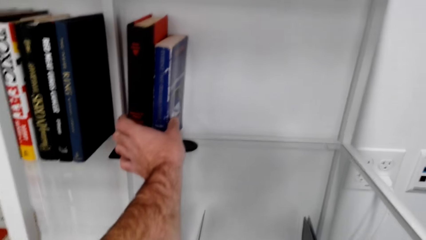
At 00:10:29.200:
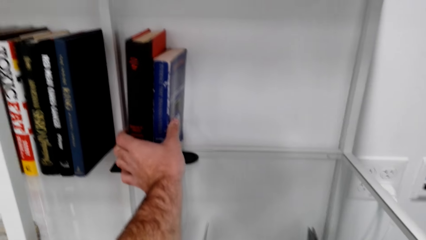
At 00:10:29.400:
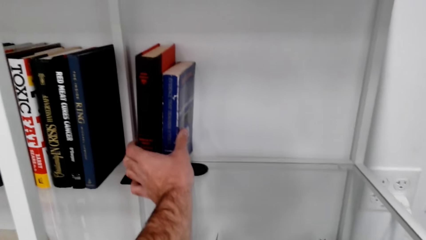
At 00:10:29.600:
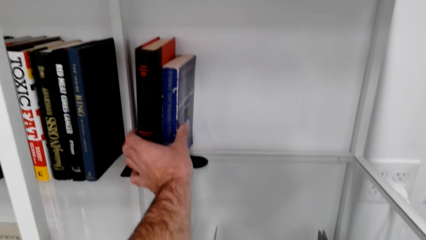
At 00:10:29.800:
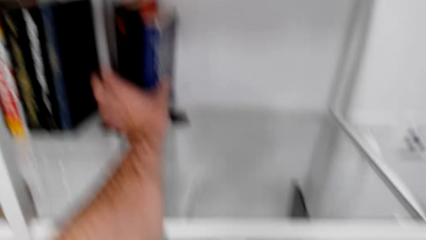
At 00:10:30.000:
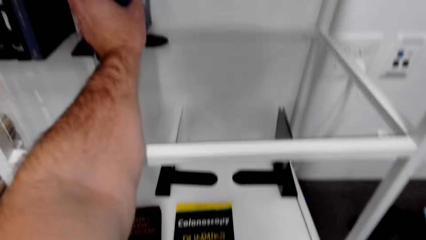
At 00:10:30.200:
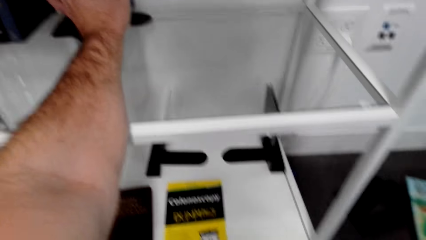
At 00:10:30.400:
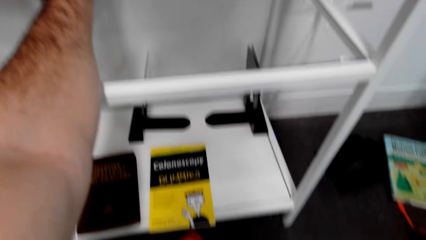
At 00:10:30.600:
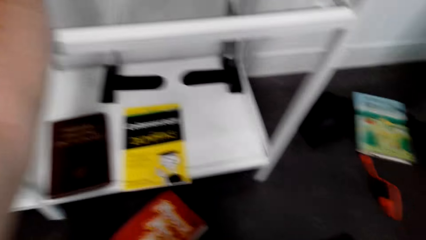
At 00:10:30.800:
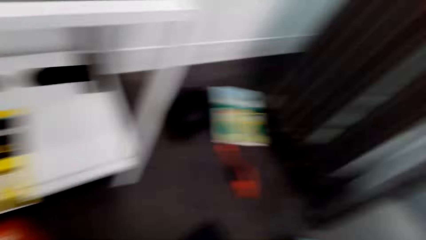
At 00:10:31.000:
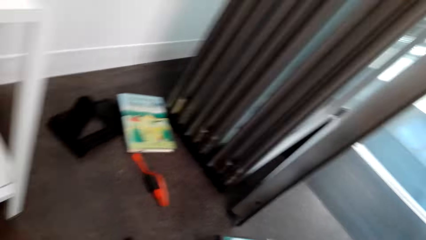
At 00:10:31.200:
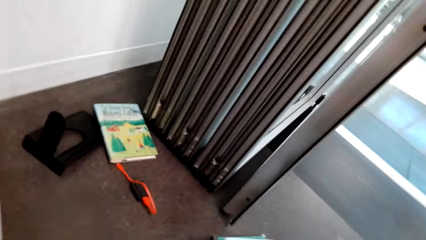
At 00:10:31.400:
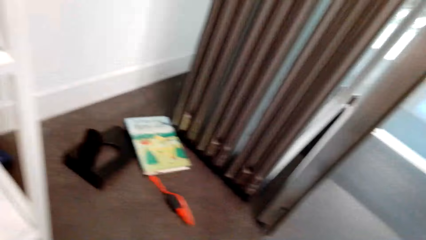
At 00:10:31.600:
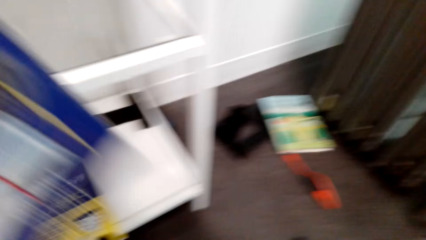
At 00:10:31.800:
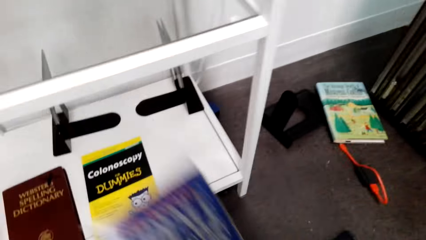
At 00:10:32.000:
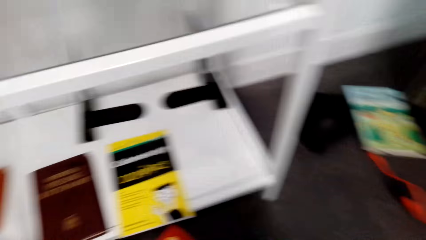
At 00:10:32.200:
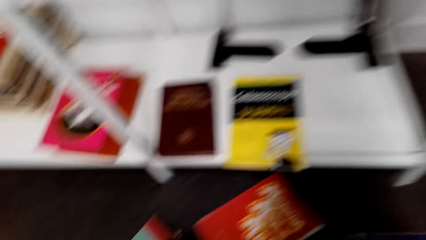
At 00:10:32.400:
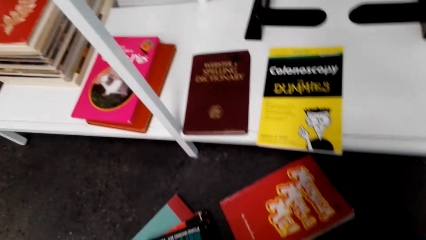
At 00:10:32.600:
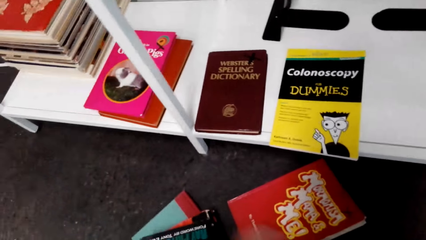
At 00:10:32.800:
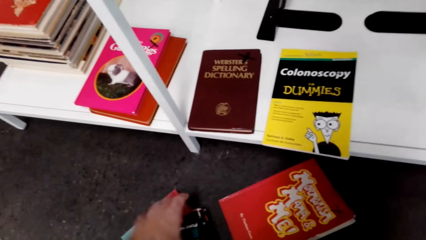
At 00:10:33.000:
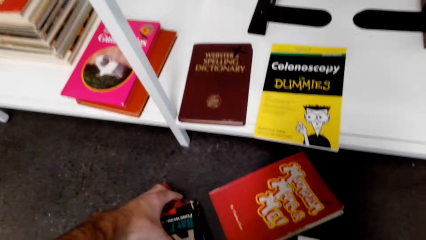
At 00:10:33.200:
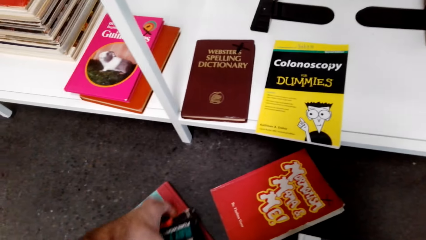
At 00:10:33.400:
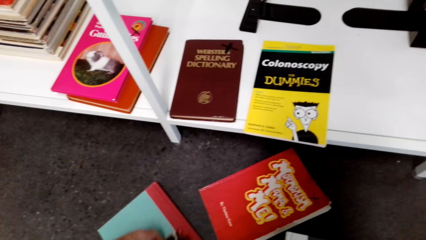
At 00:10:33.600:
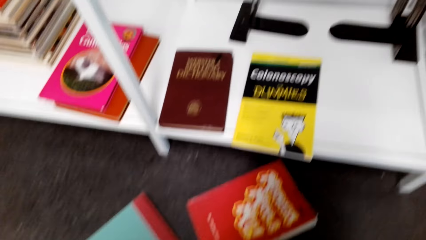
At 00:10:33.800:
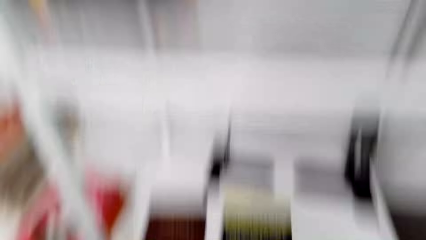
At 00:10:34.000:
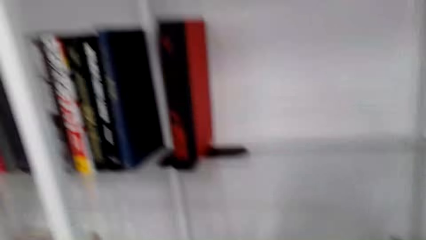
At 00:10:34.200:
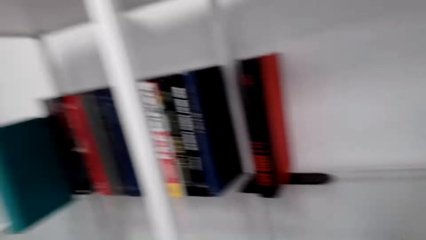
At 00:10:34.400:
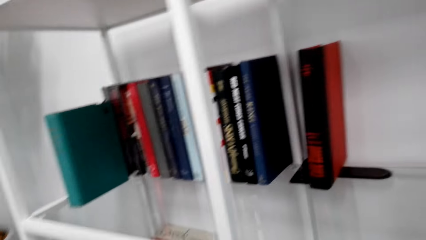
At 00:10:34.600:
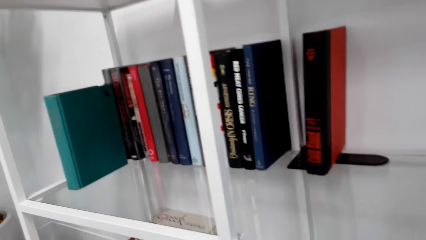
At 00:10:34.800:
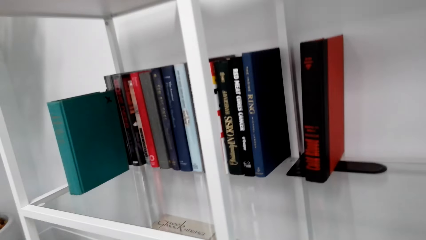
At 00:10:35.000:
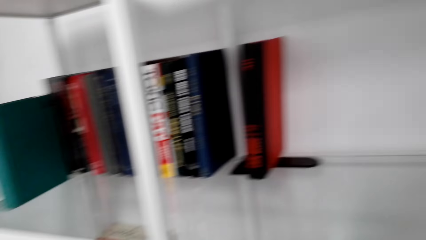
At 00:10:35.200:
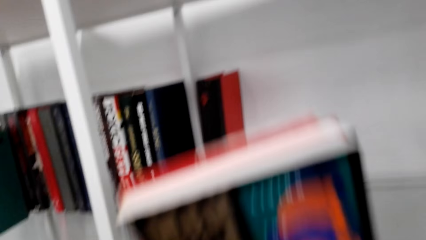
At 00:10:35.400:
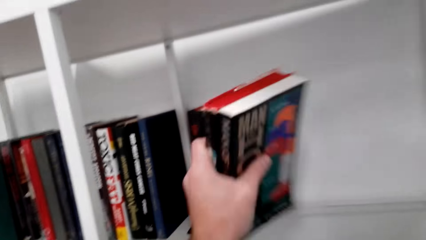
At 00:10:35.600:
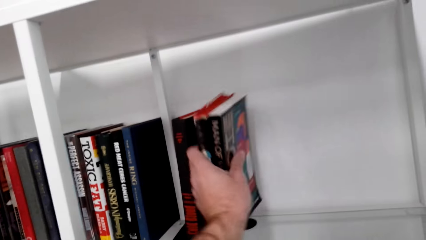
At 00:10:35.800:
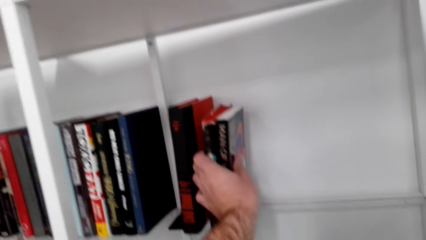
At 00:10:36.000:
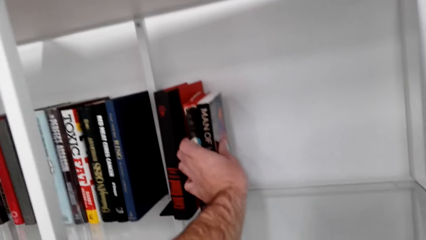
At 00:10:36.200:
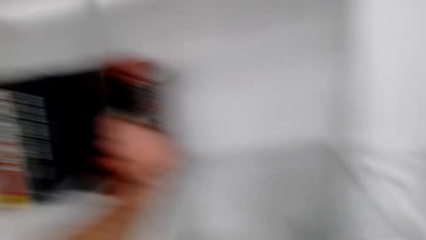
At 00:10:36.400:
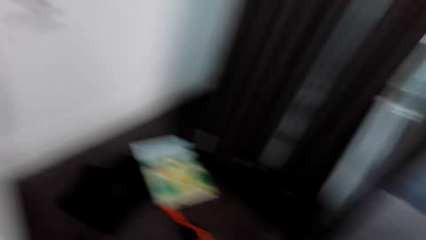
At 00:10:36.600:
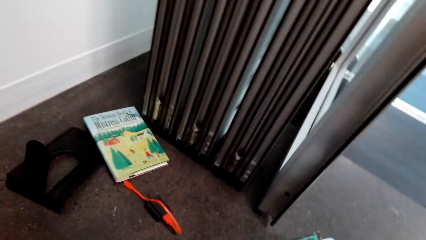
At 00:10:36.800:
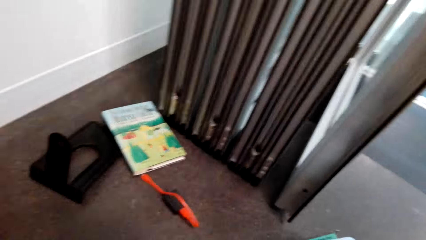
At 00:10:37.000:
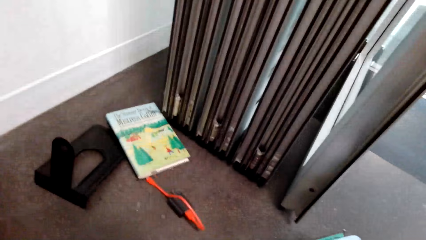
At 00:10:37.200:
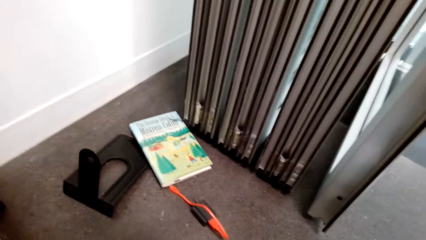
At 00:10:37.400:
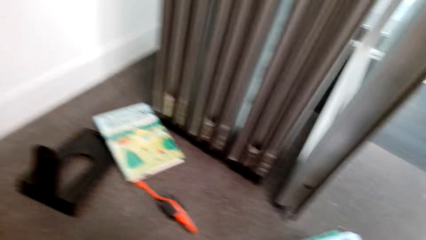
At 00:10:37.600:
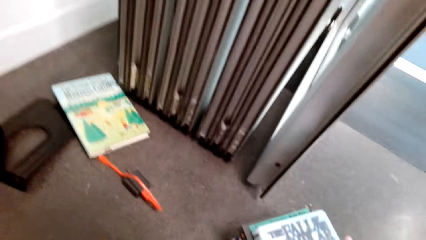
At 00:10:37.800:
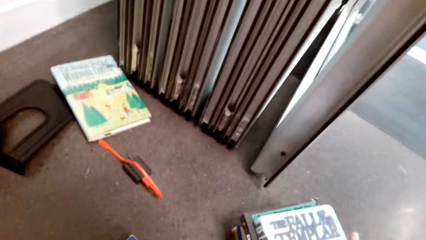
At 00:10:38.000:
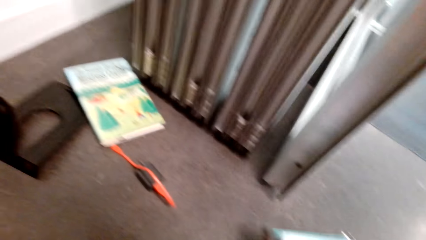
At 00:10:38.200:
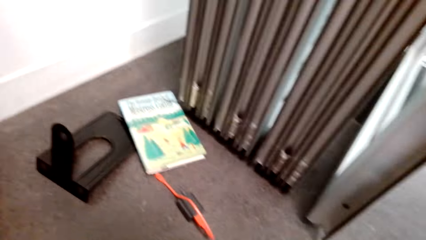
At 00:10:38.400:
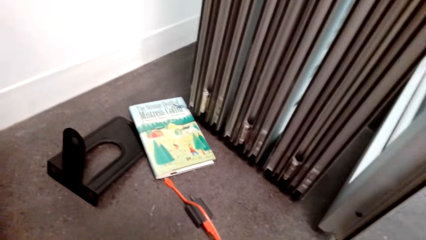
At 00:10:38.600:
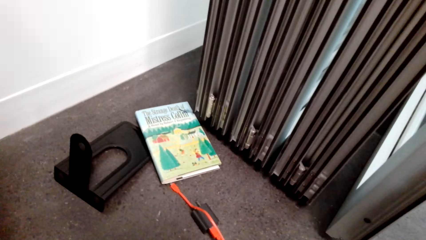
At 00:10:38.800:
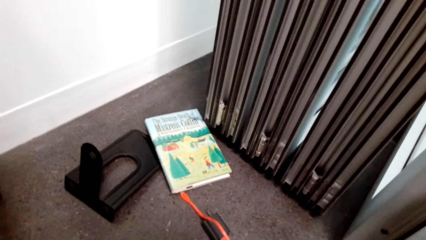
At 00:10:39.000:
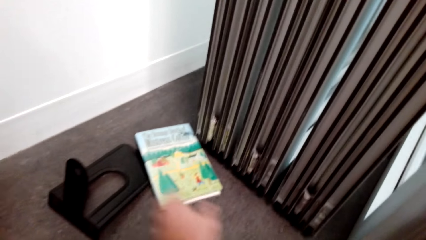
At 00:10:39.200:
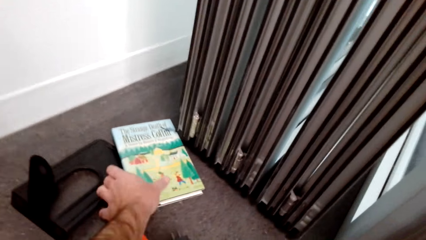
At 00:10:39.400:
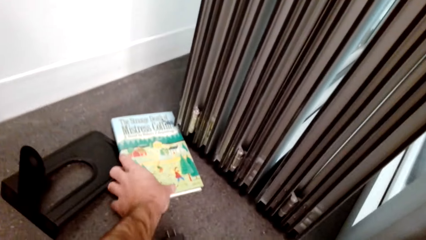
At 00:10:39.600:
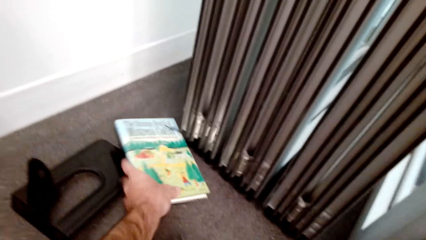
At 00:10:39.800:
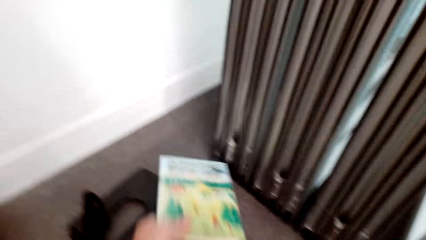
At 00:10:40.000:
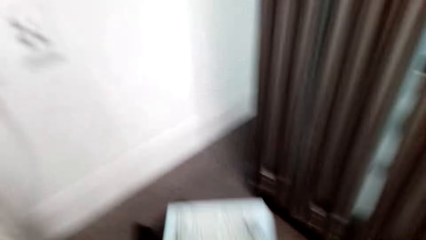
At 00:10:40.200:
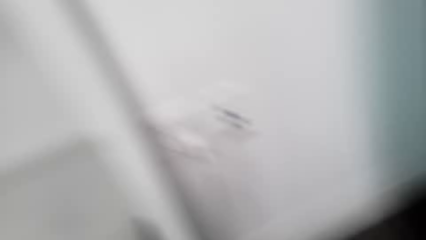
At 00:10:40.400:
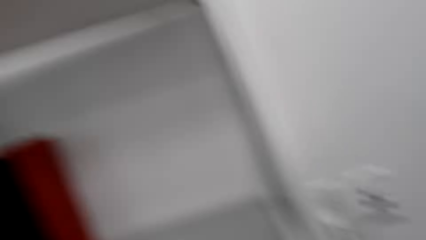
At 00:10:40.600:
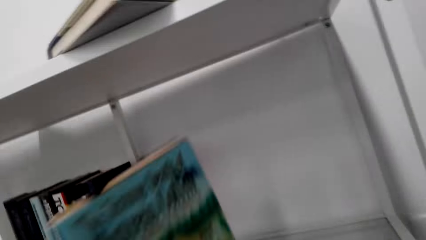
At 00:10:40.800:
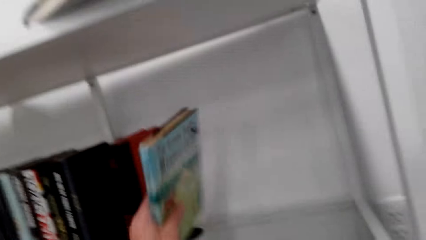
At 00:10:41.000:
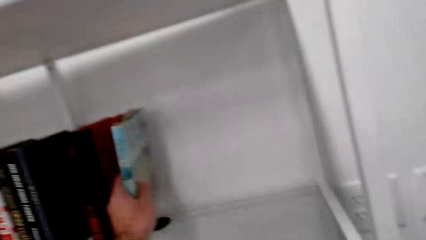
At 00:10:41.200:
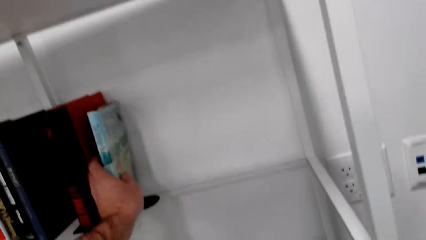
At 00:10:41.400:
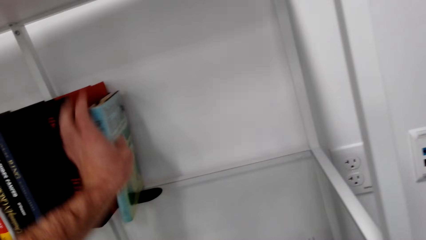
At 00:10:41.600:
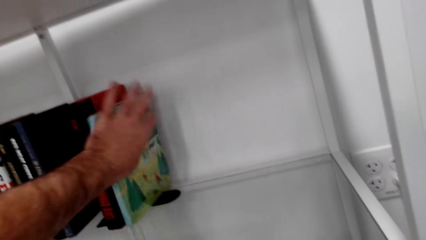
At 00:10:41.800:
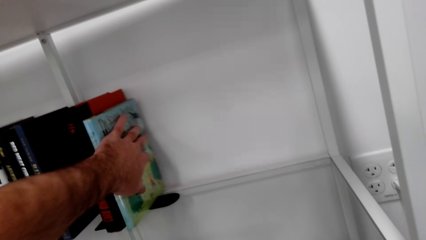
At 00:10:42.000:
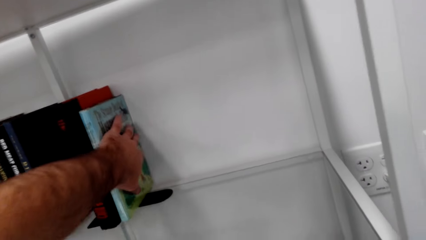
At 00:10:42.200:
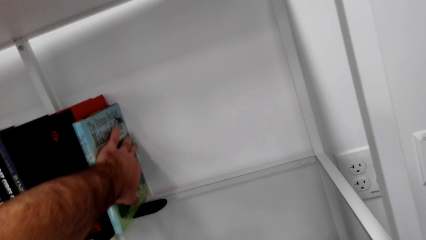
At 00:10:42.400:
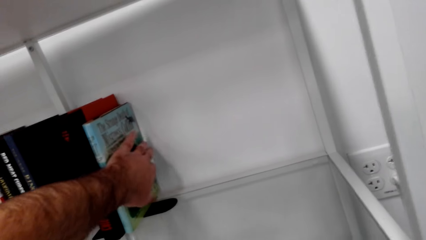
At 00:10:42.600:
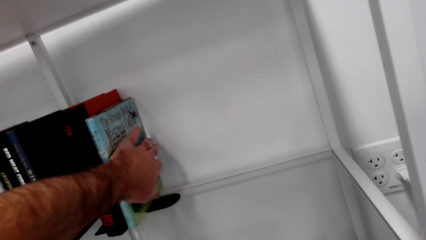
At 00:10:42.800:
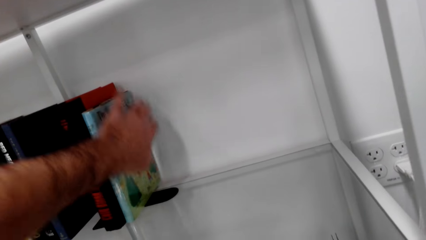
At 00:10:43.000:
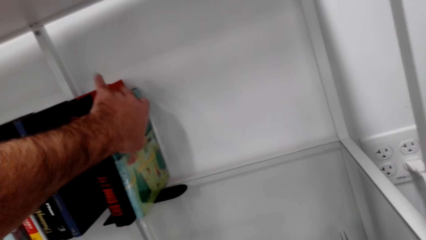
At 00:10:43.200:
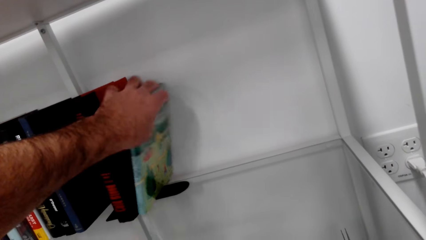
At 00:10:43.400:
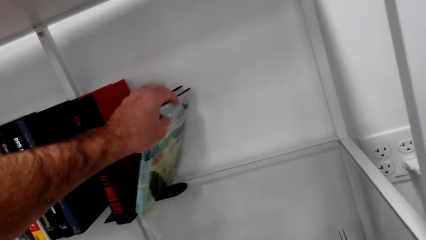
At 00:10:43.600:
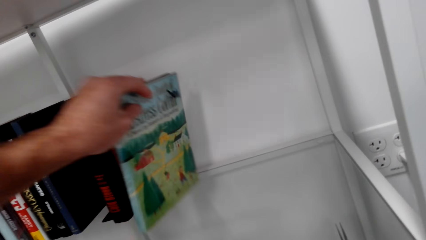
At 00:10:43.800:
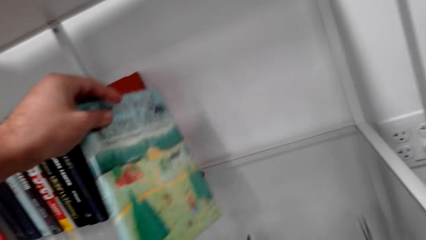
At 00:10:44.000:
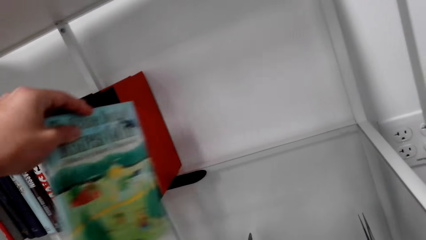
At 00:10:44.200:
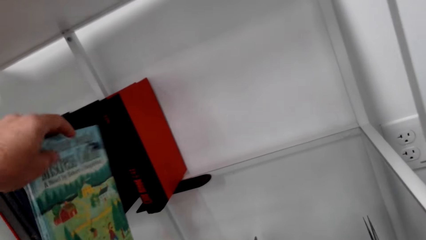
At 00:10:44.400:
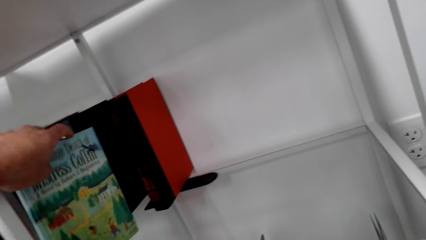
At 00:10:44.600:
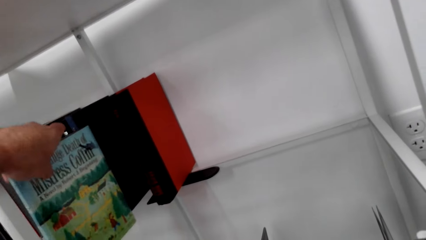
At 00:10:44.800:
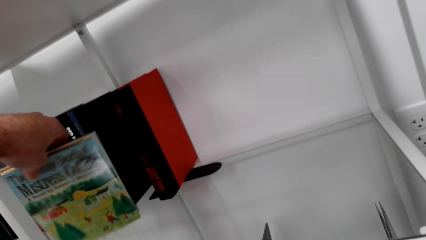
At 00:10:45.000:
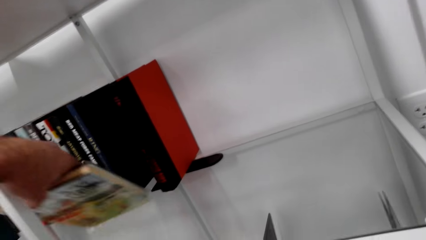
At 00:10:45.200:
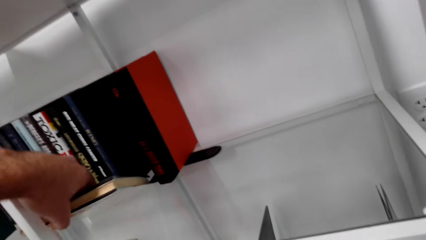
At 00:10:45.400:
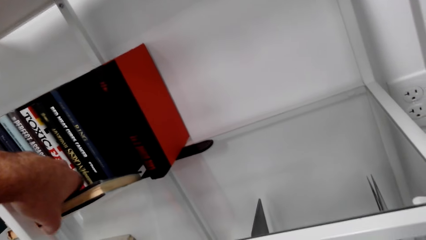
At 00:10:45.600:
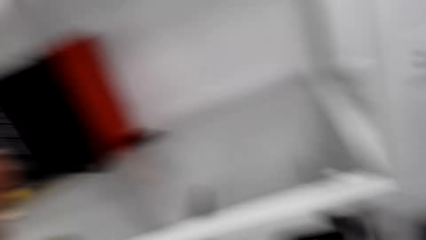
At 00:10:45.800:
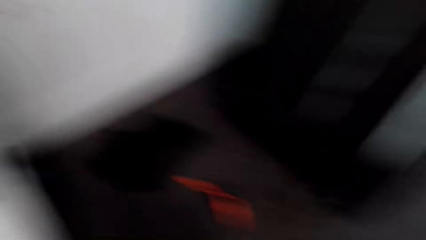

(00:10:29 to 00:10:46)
The camera wearer puts the books on the shelf. They pick a book from the floor. They put the book on the shelf.
